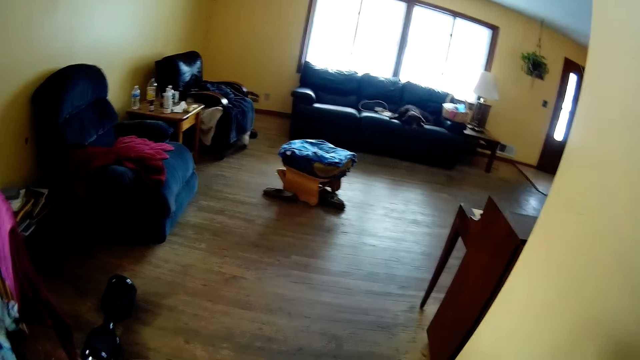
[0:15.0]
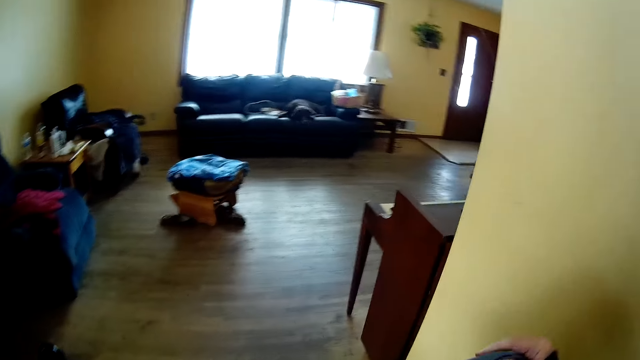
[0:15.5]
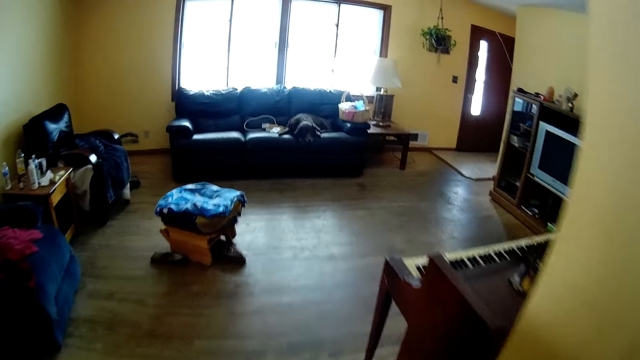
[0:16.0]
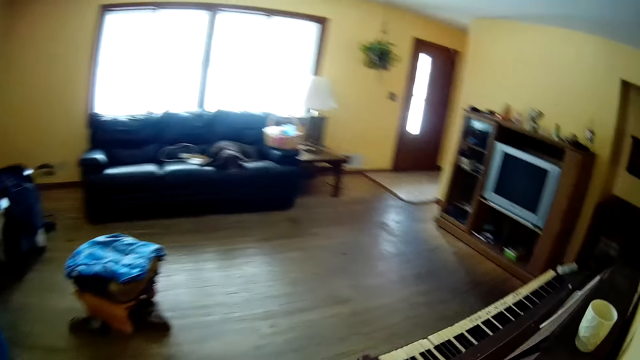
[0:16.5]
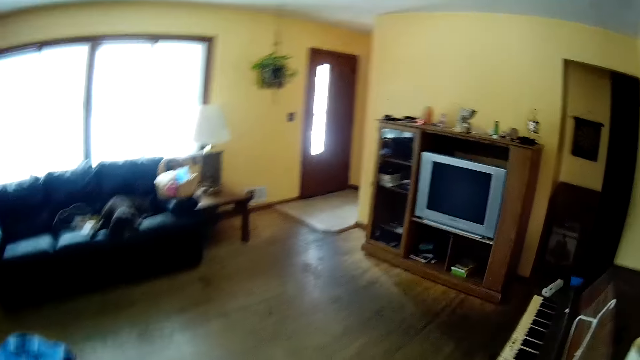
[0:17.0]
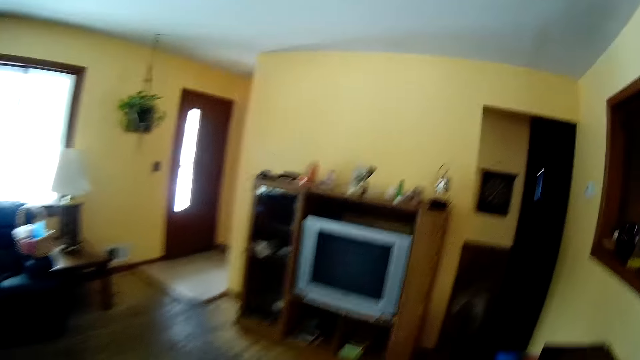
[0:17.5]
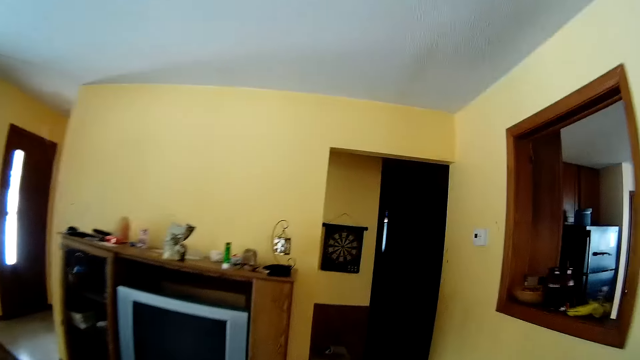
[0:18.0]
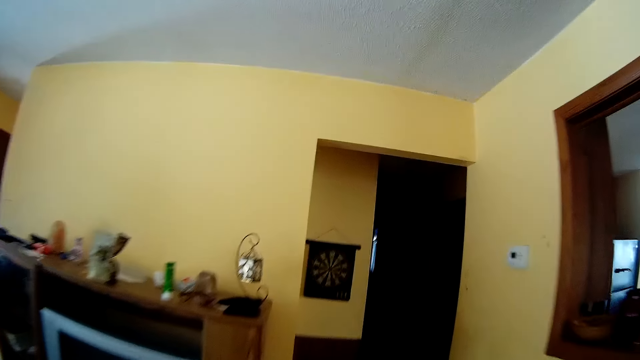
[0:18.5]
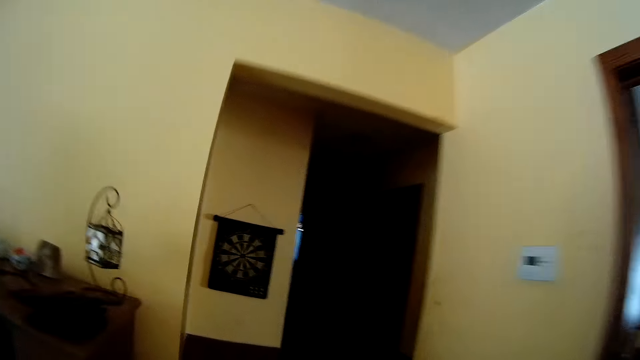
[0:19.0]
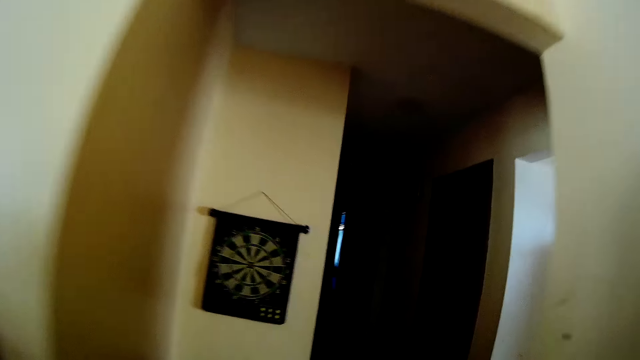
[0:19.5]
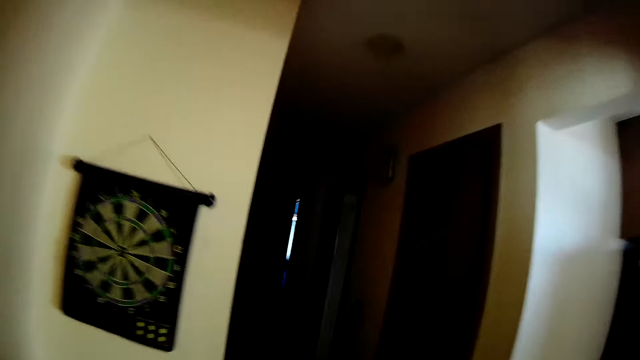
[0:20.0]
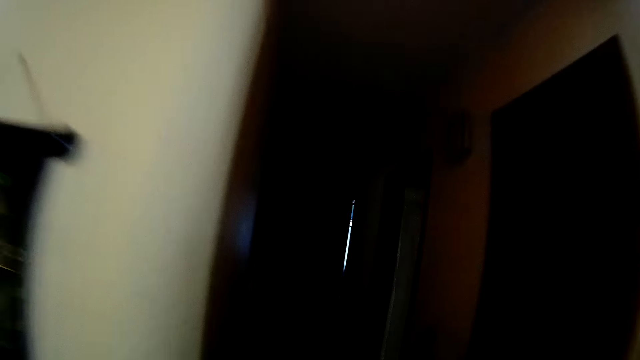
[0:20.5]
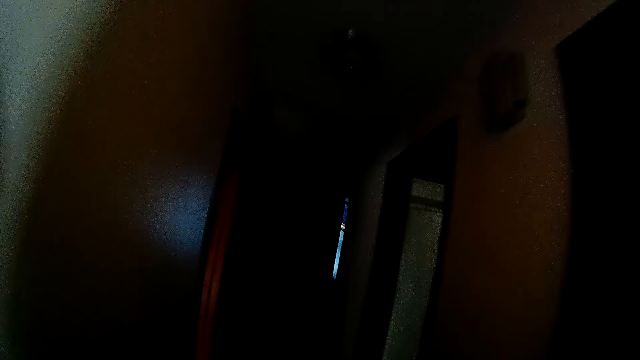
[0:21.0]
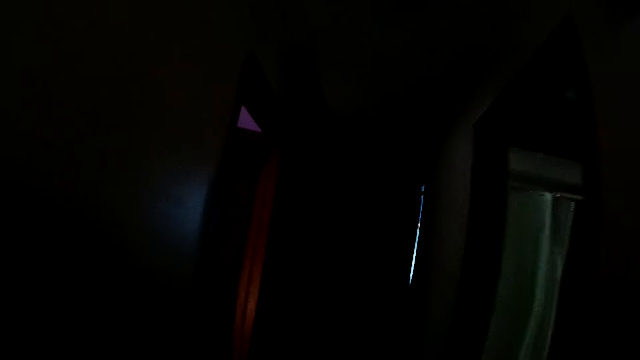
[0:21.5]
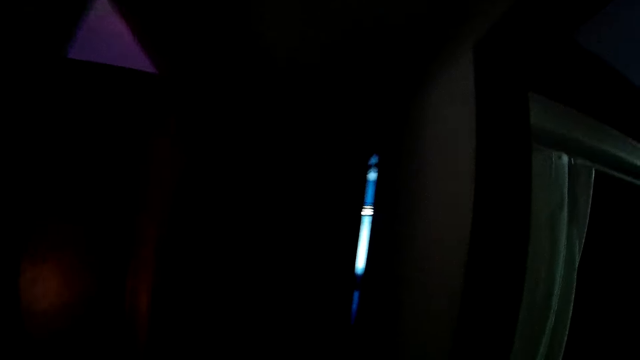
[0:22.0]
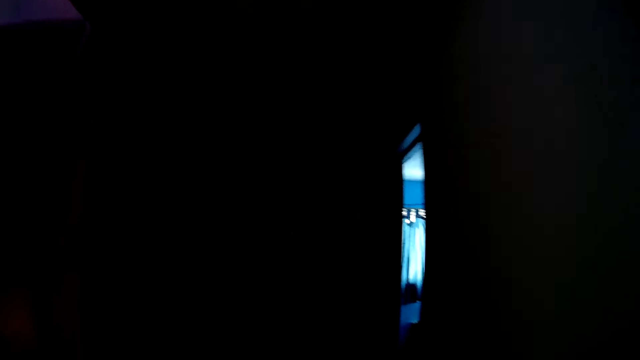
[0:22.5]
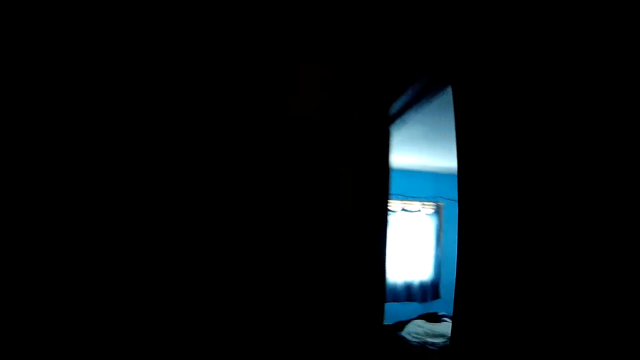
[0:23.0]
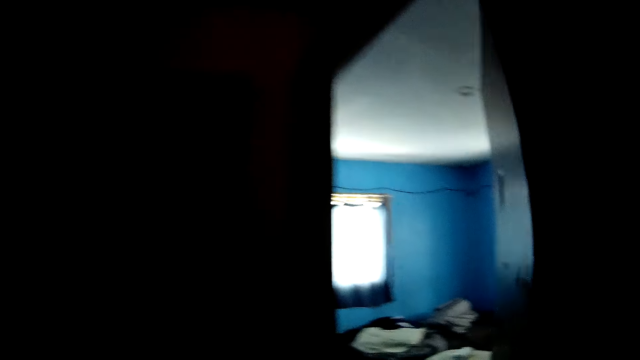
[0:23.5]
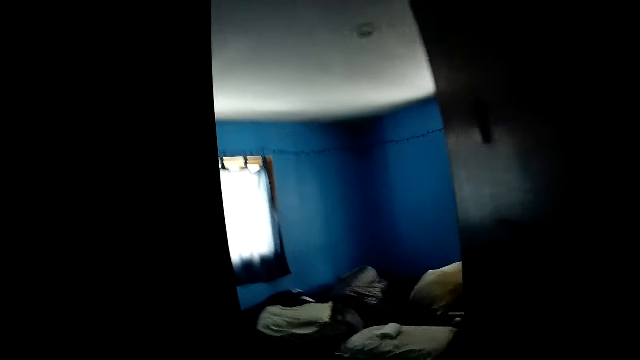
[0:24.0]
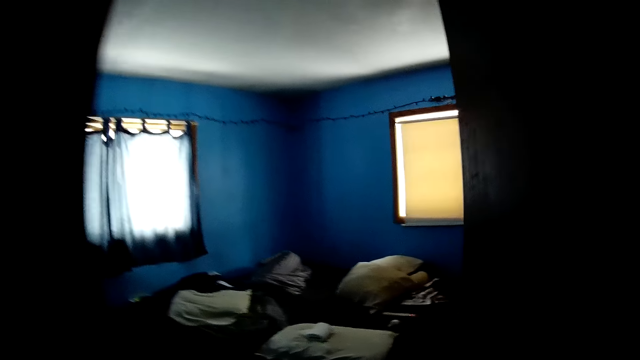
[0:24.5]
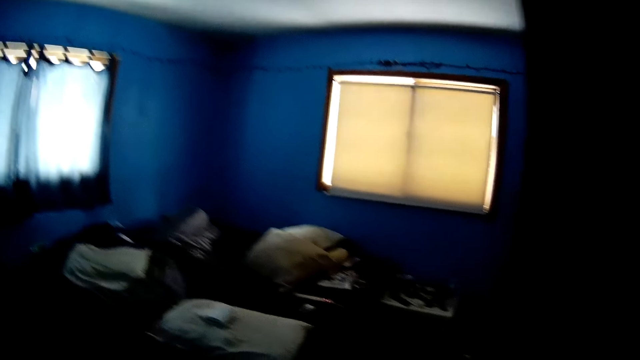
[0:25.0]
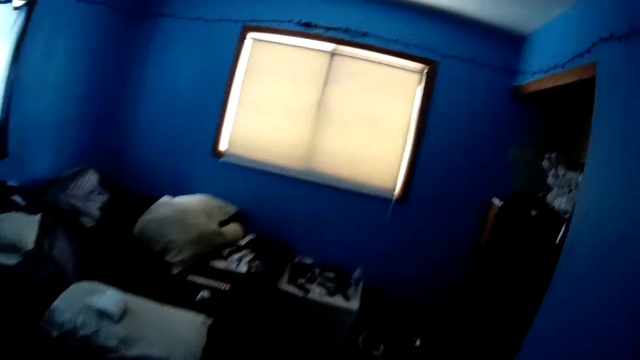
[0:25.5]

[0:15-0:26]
The camera wearer walks around the house.

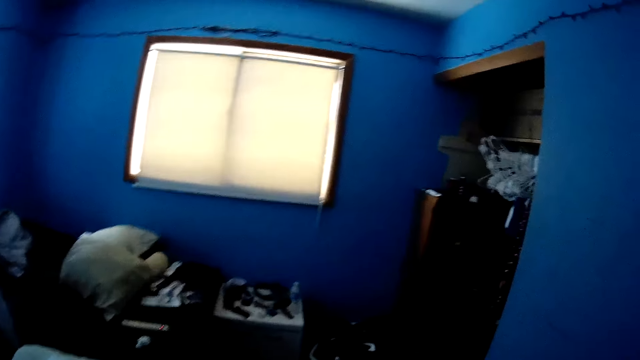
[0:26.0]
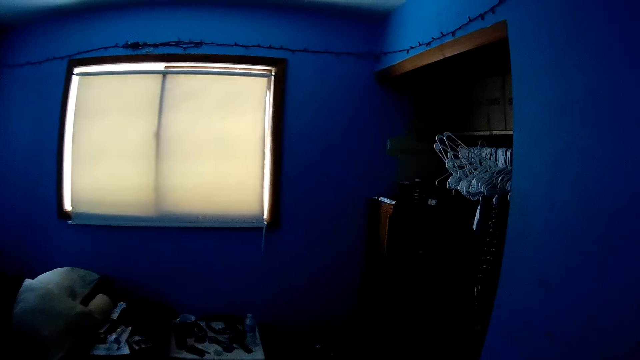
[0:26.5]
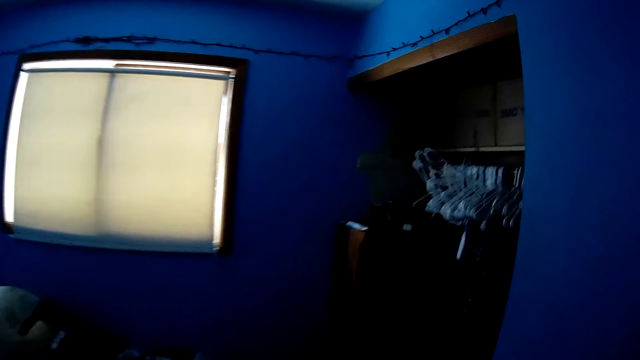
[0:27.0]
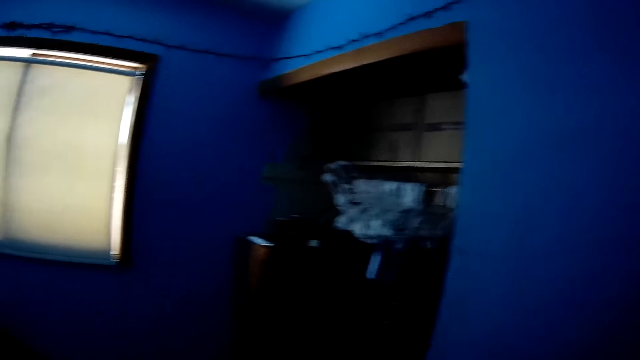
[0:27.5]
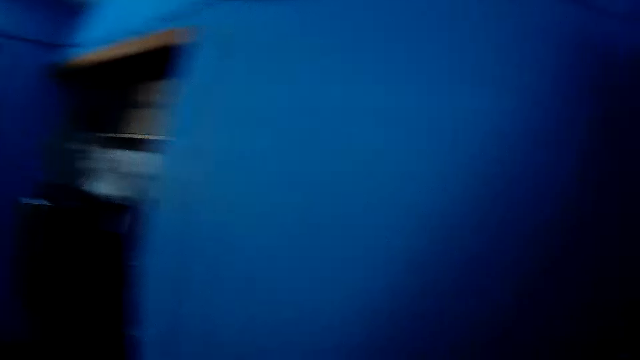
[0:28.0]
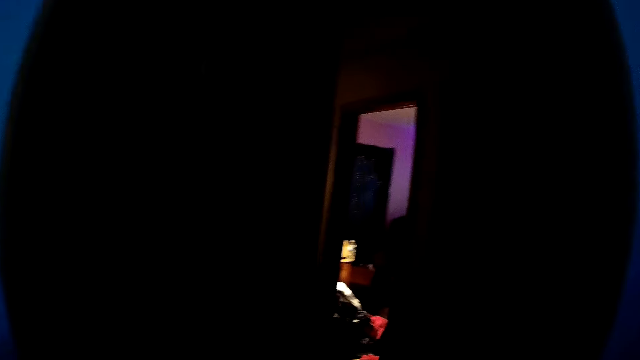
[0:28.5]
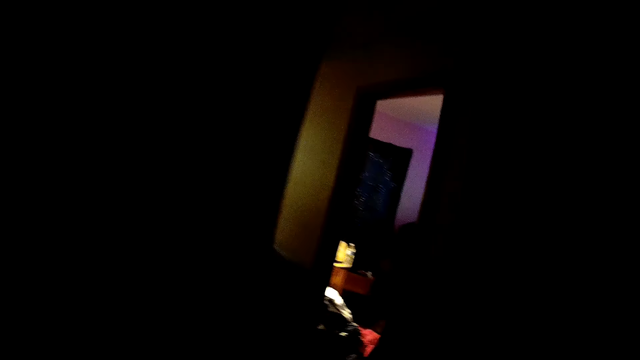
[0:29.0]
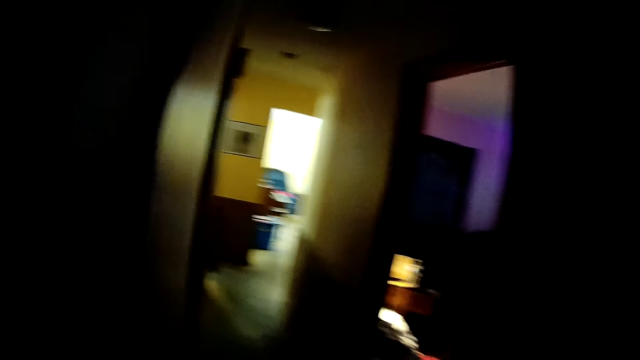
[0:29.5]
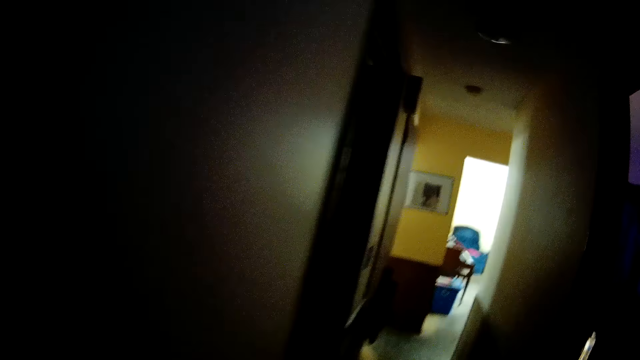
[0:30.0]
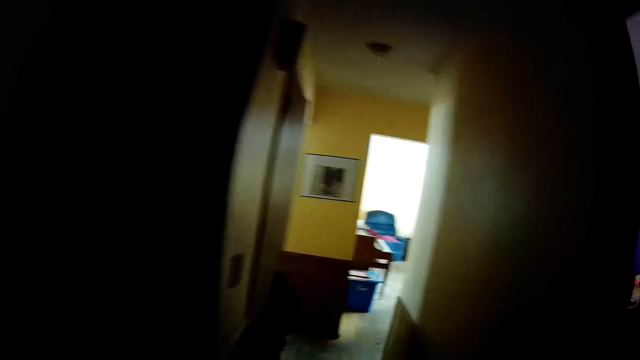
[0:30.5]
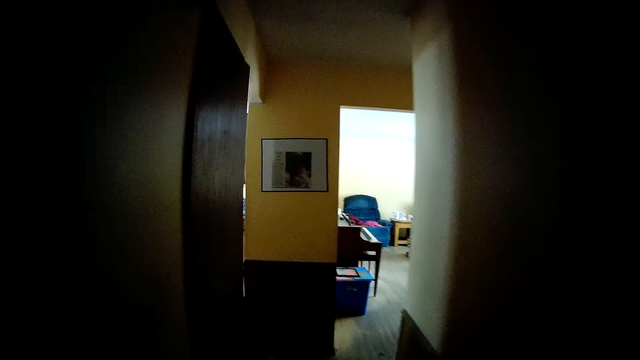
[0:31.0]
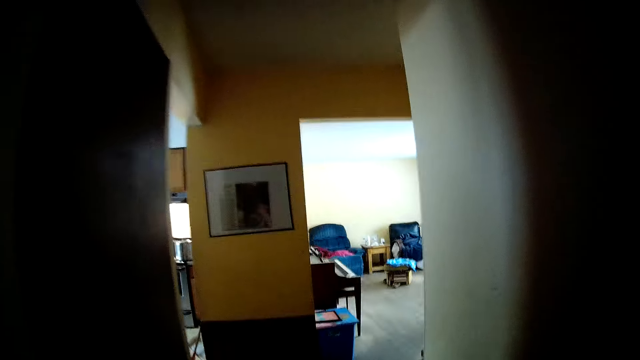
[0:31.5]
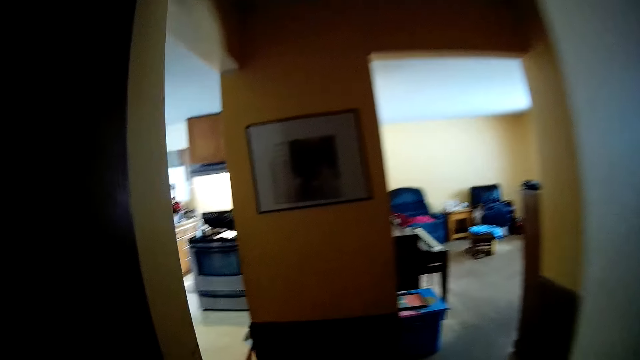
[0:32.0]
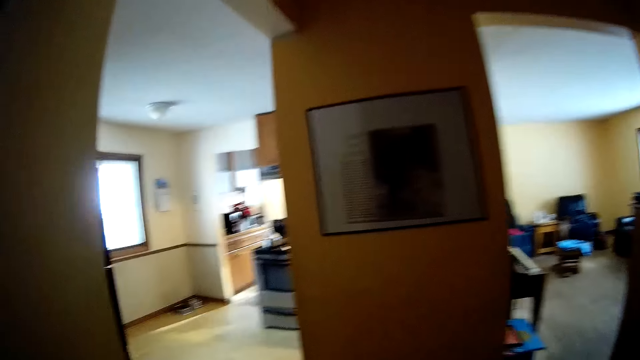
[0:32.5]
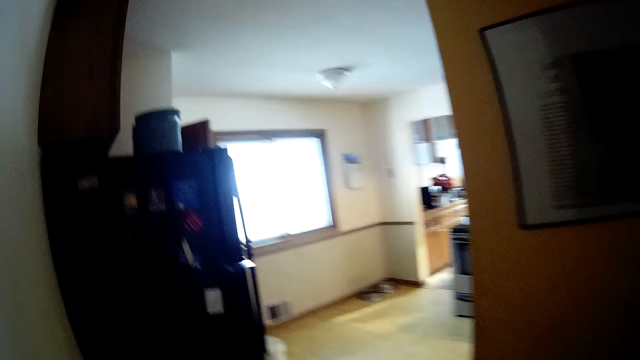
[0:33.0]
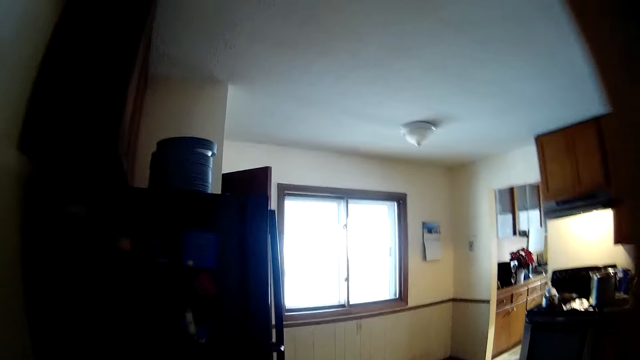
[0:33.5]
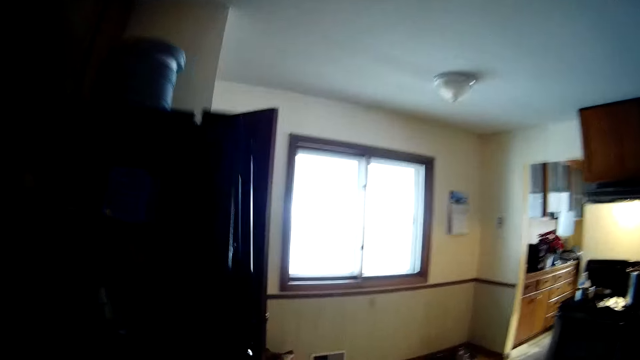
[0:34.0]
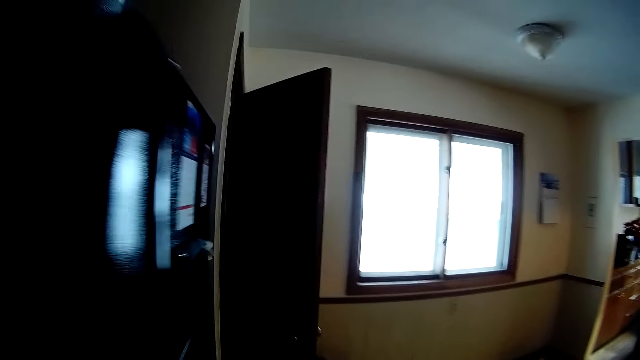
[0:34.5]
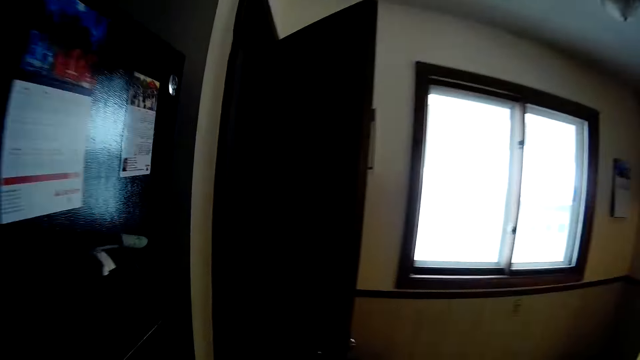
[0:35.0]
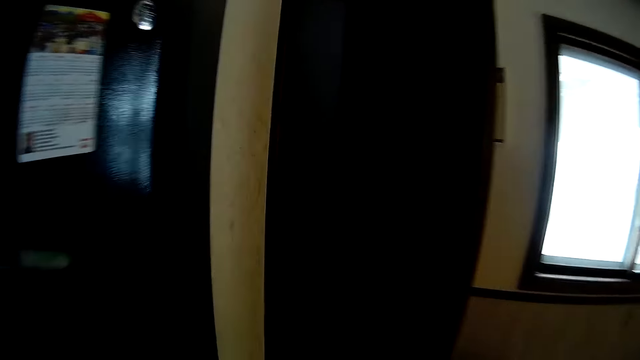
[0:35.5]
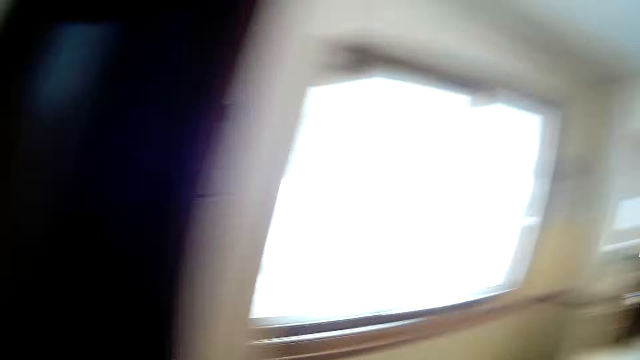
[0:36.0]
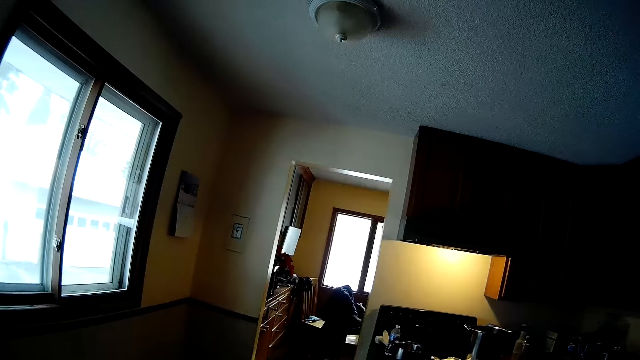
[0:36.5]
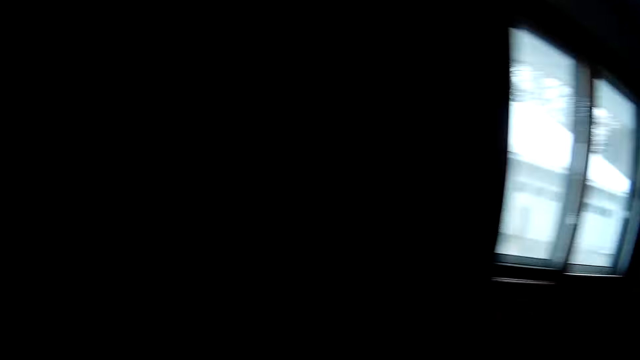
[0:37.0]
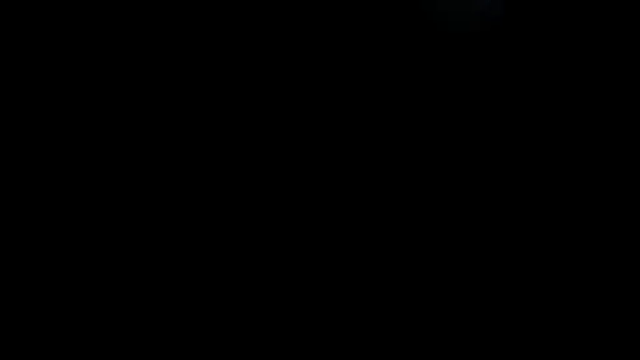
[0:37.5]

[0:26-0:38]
The camera wearer turns back. They walk around the house.
